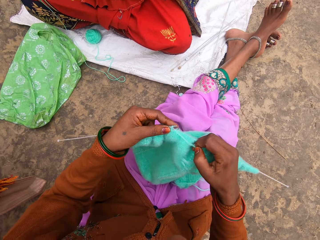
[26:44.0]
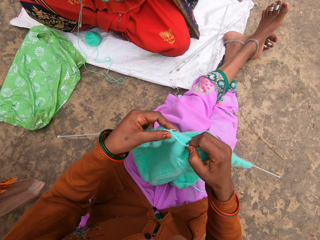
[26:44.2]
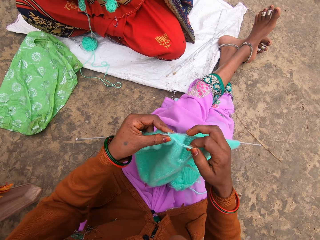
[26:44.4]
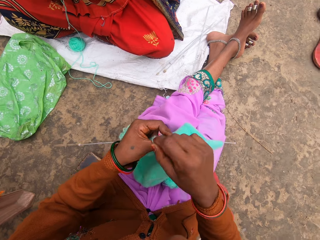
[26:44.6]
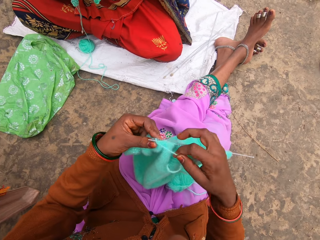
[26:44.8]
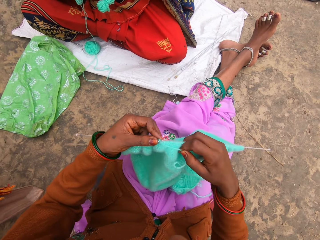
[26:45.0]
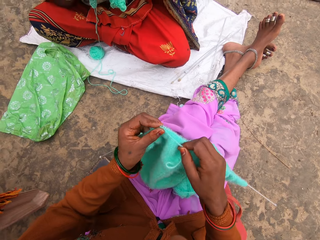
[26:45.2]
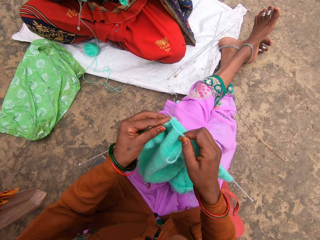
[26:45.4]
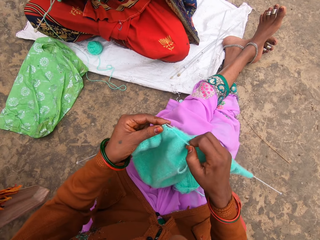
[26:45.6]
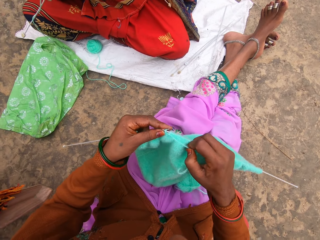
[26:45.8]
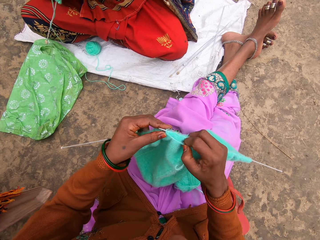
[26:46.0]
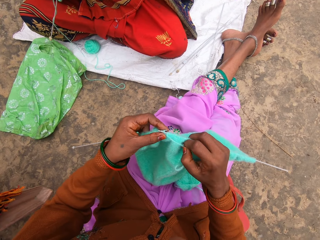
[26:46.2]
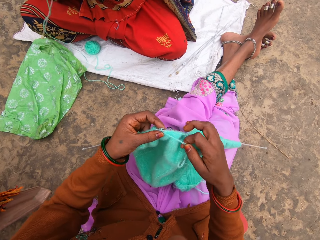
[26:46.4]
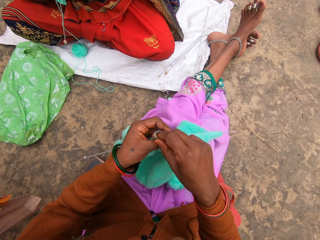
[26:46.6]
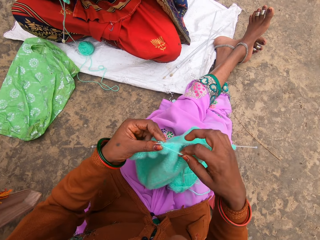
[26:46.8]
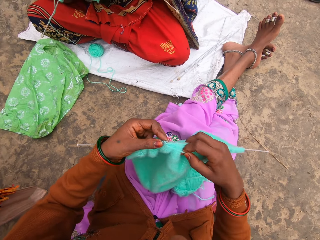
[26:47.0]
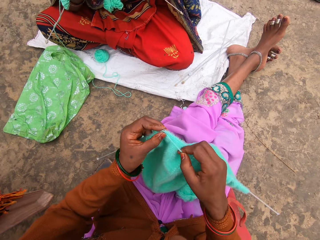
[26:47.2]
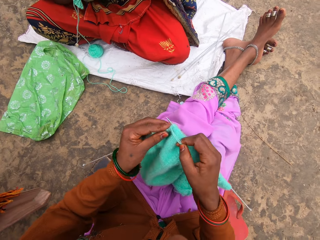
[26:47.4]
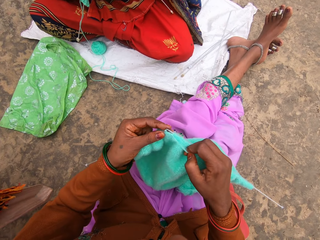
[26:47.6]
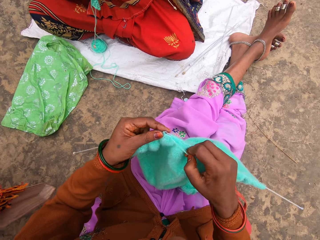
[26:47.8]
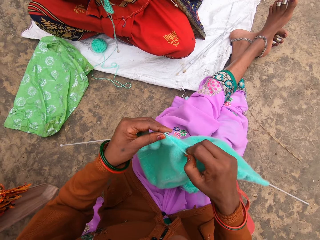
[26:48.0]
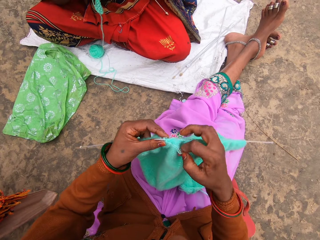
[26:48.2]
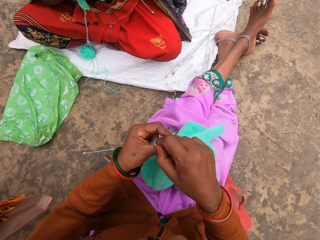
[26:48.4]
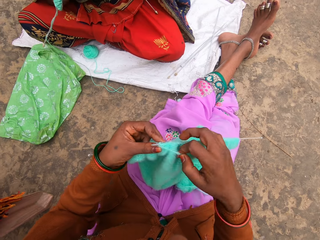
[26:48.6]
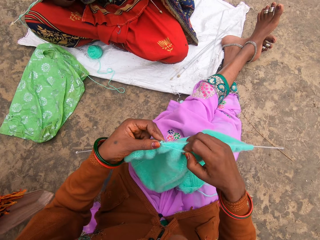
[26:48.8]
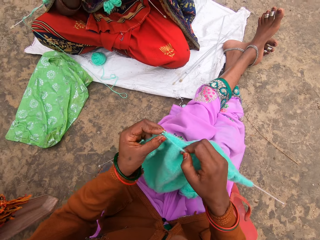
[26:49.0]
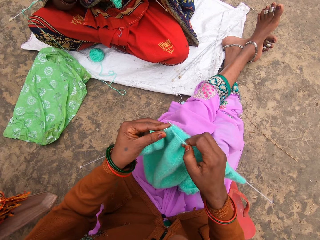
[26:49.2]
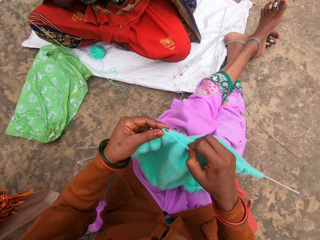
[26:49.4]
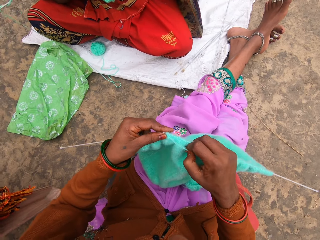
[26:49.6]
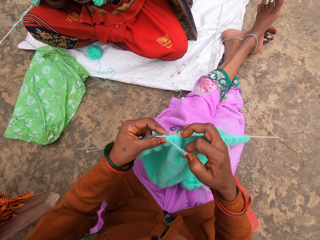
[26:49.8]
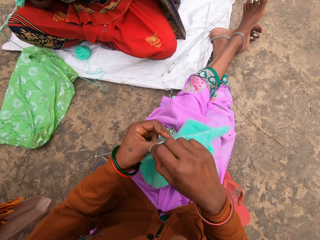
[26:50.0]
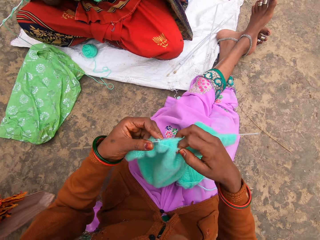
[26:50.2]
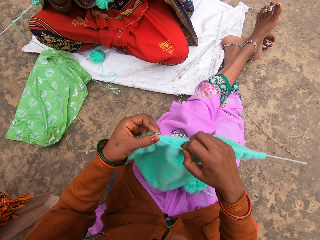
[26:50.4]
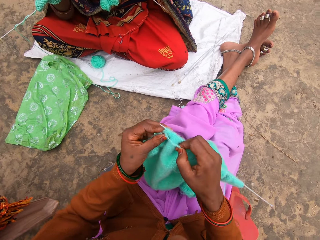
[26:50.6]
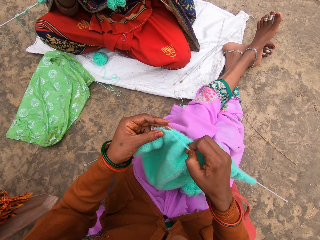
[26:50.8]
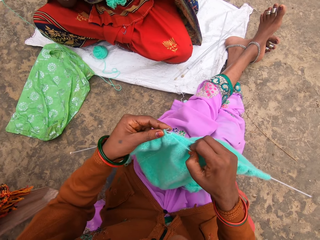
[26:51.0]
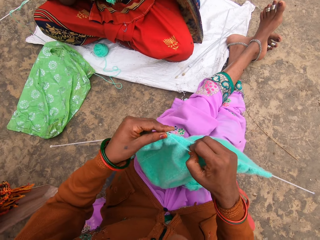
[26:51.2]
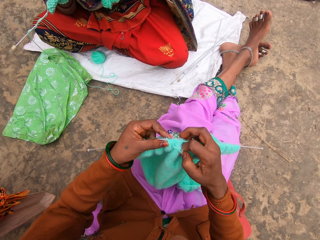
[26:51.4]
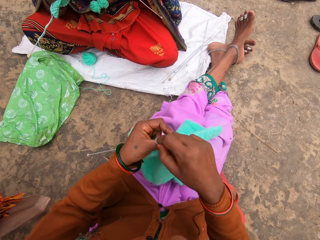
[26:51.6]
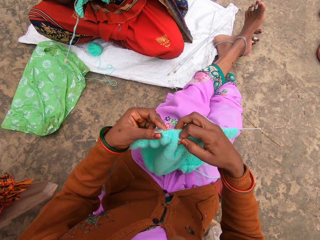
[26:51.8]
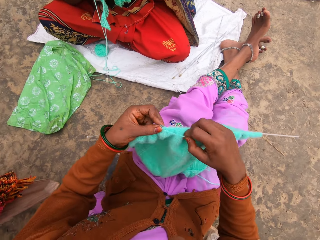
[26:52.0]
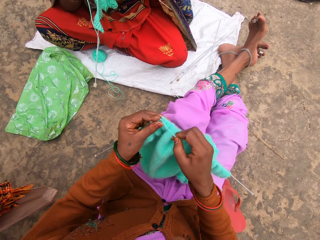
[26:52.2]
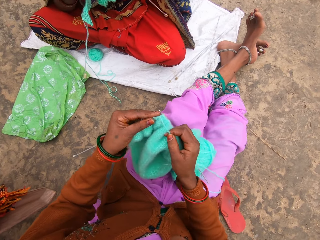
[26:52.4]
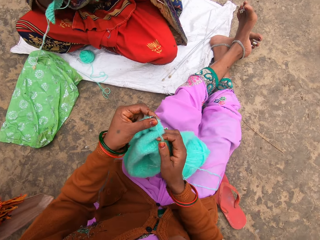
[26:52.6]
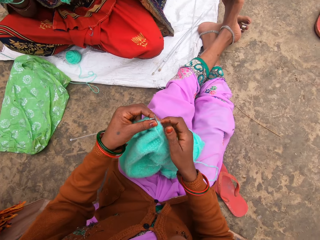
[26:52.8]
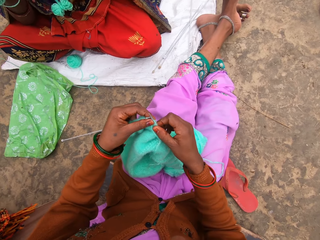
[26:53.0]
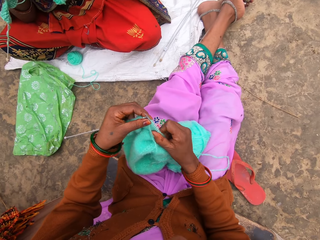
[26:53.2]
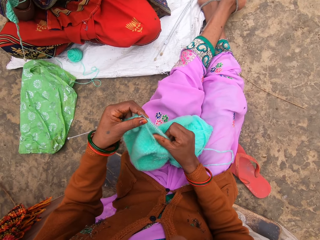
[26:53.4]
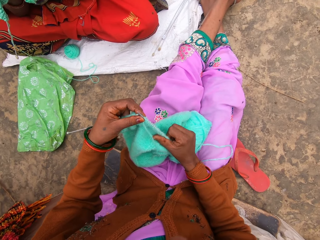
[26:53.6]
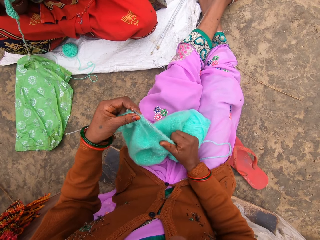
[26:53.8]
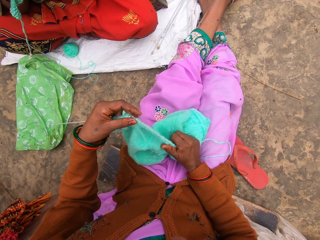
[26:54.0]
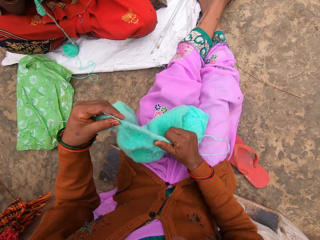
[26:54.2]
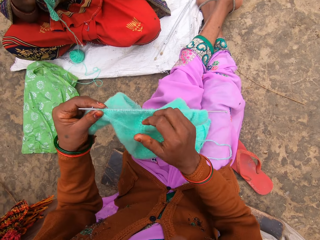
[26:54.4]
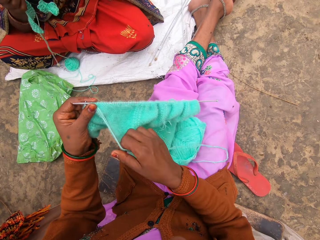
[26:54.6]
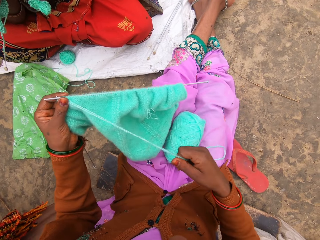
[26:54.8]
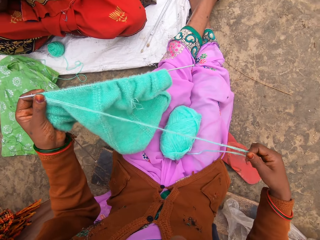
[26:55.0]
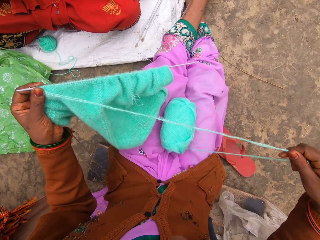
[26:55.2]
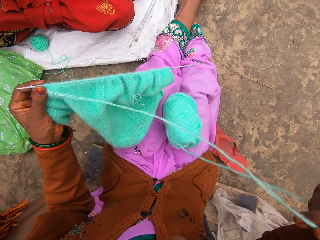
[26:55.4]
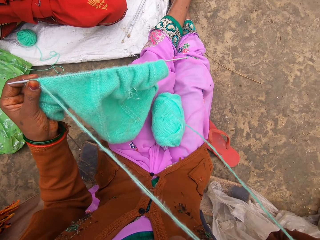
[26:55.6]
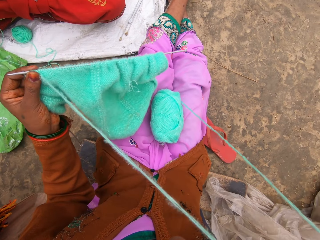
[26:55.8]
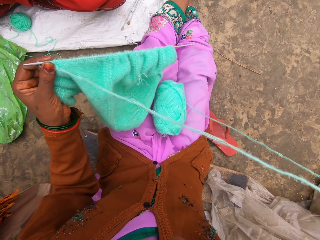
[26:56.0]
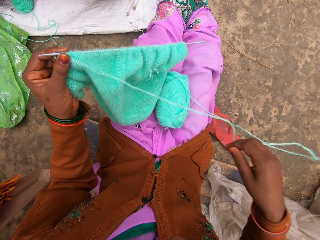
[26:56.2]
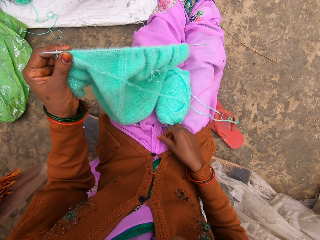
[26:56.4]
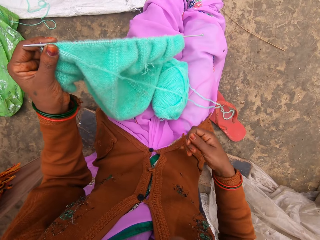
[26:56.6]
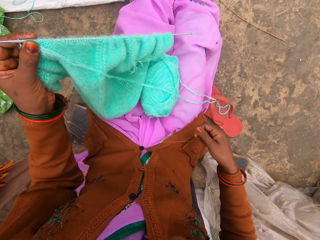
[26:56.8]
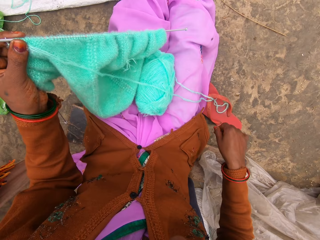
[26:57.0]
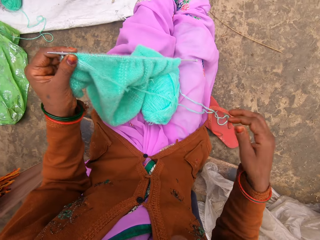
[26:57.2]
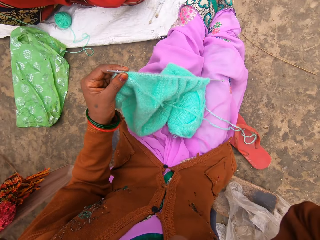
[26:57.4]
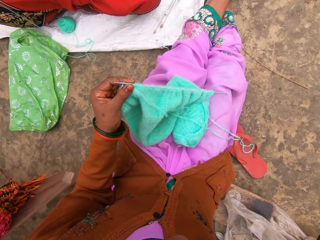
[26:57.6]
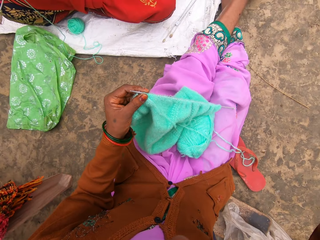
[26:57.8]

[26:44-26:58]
The camera wearer knits while talking. They pull the woolen sweater on the needle. A woman talks. The camera wearer removes the thread on the yarn.

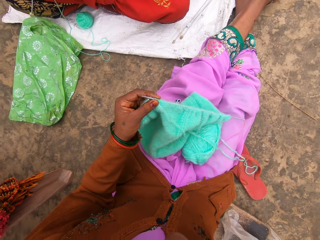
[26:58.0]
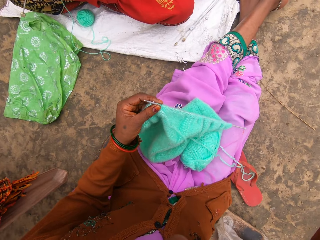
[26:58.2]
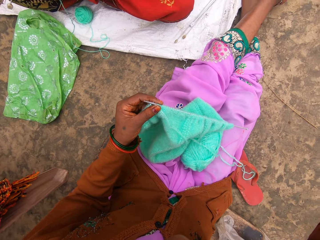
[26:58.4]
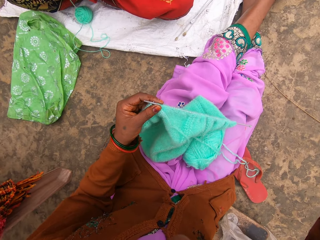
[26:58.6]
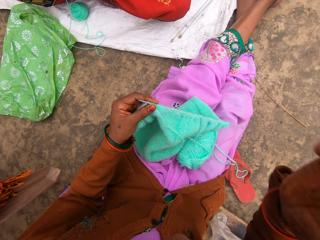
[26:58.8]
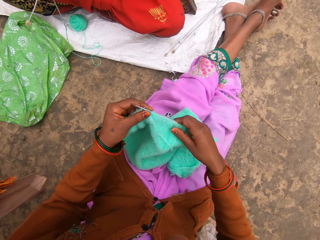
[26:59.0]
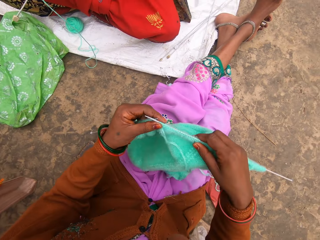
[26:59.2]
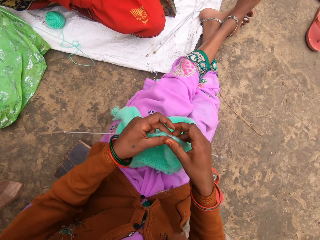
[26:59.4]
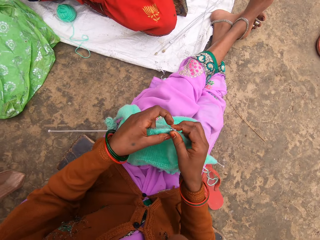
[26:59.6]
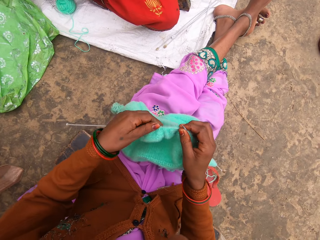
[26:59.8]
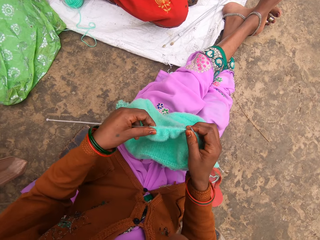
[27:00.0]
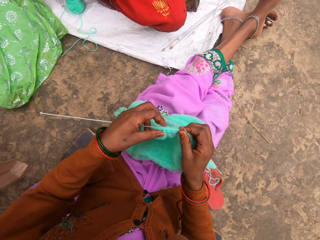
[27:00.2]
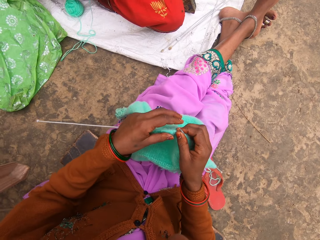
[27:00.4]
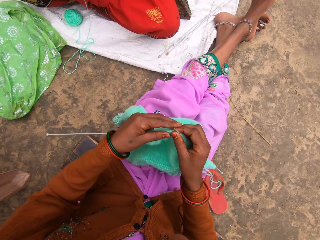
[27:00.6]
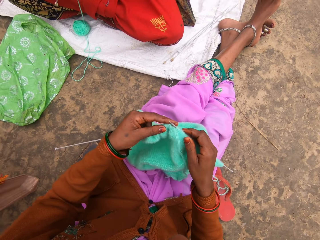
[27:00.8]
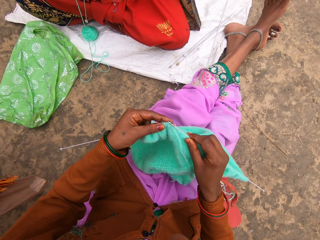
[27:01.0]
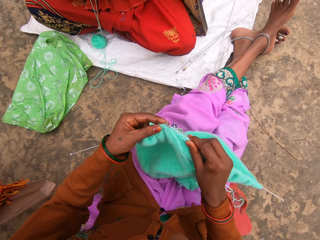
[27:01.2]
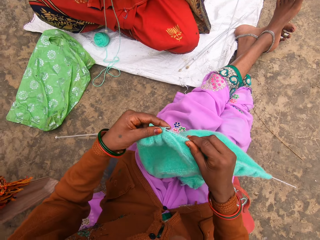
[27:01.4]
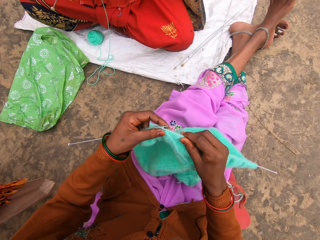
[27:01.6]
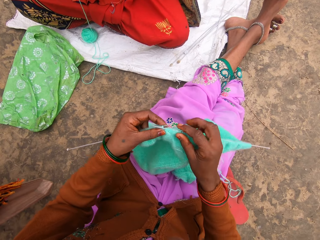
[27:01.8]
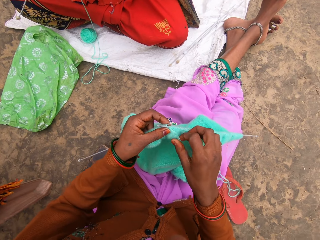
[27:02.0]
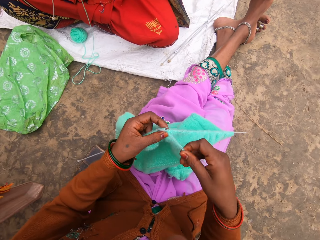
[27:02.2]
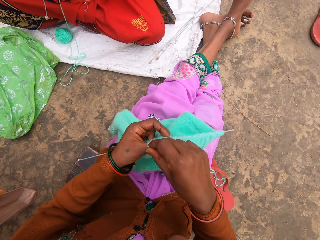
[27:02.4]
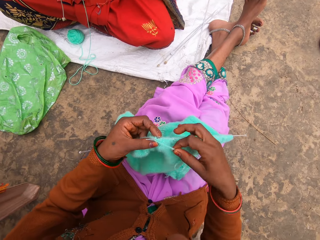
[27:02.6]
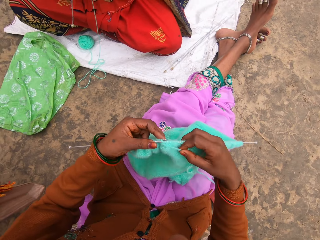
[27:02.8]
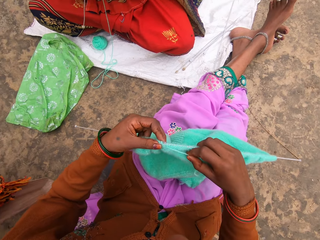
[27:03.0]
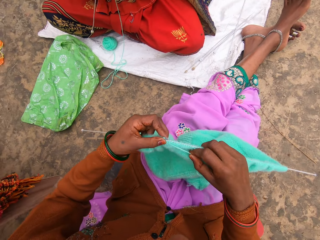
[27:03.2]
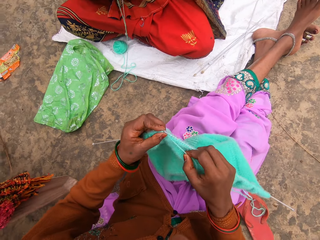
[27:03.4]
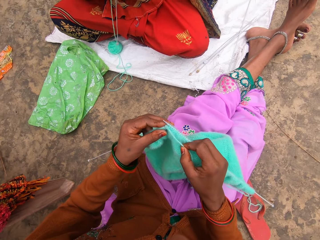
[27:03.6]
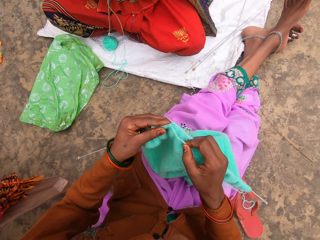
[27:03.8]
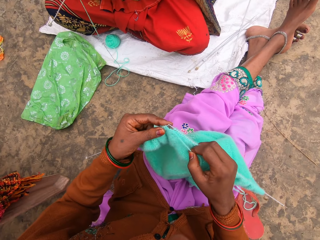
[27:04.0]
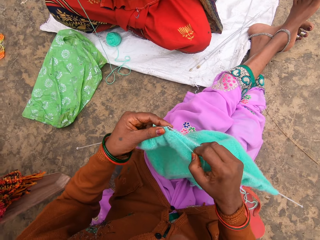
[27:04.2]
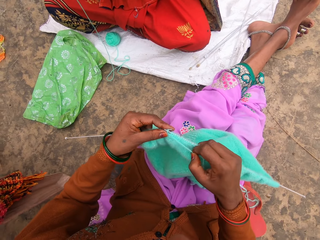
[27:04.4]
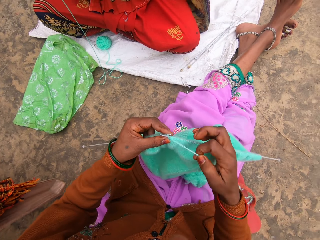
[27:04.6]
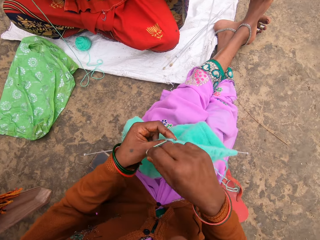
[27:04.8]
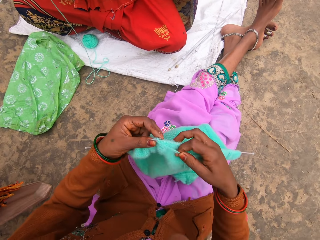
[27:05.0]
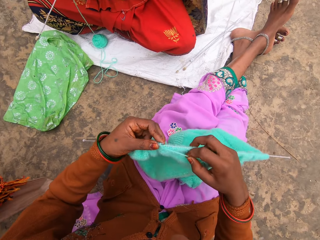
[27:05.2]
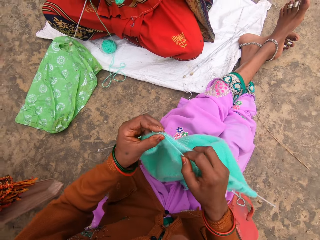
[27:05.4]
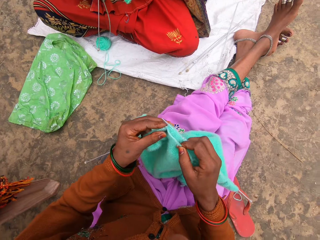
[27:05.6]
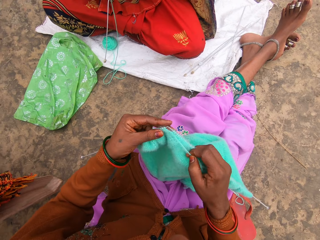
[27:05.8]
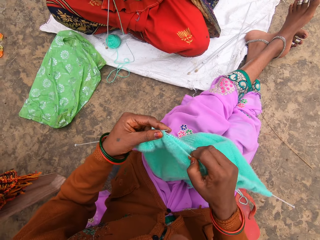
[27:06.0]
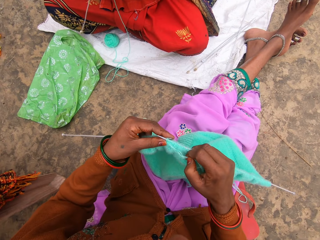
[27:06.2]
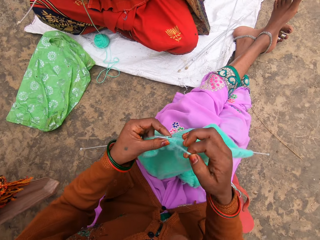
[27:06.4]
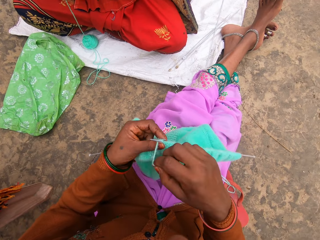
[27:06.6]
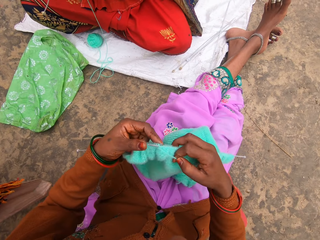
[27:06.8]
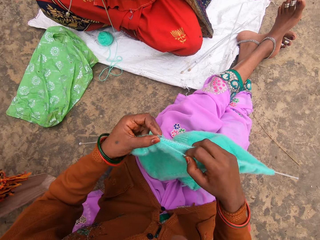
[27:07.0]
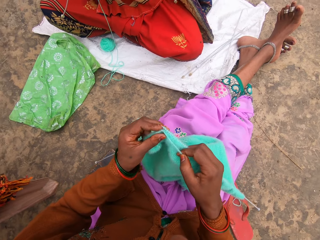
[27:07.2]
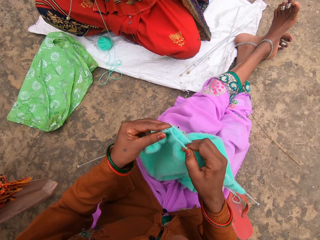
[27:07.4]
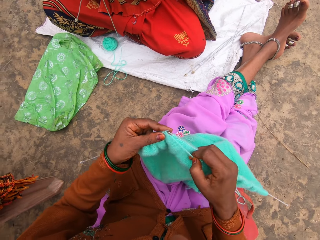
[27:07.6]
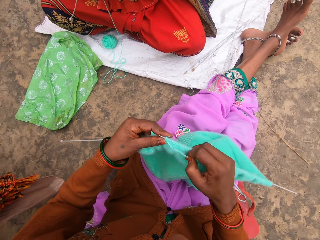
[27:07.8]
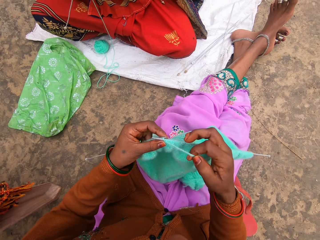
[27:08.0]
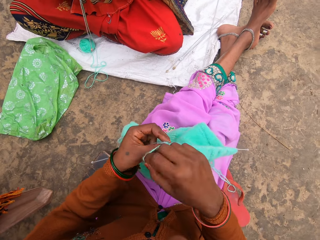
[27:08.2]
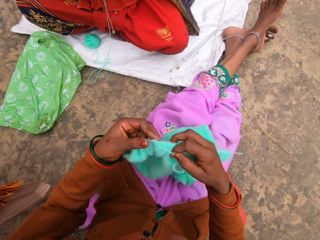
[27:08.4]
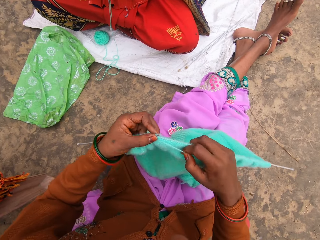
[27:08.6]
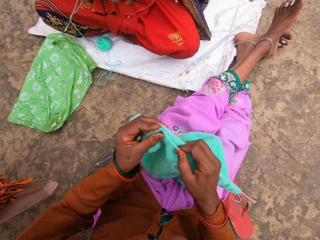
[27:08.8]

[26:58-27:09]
The camera wearer adjusts the camera. They touch something on the face. They knit.
